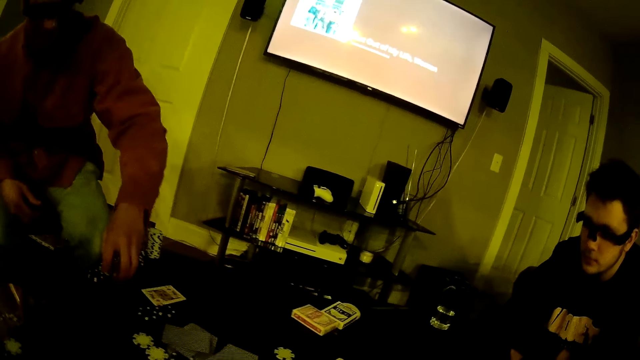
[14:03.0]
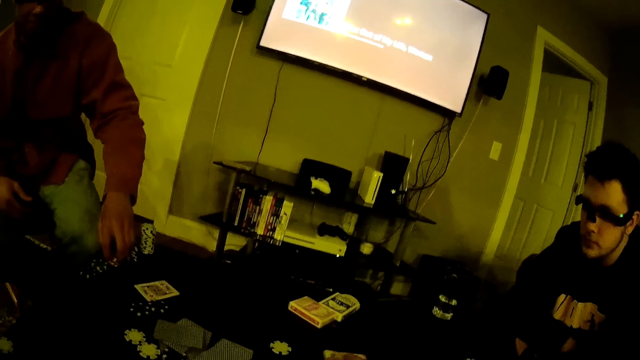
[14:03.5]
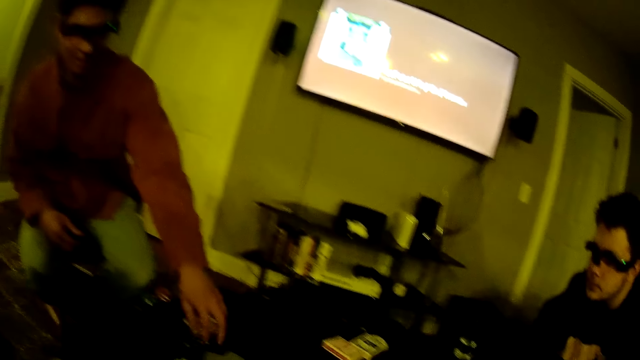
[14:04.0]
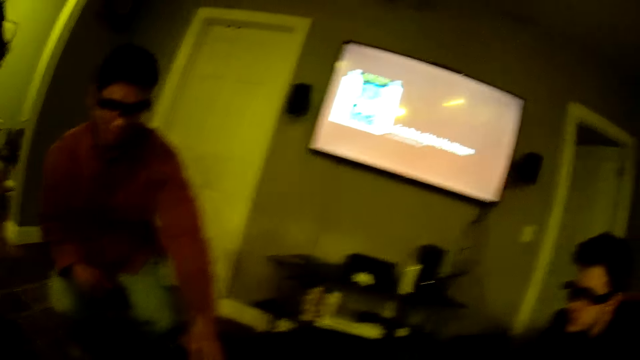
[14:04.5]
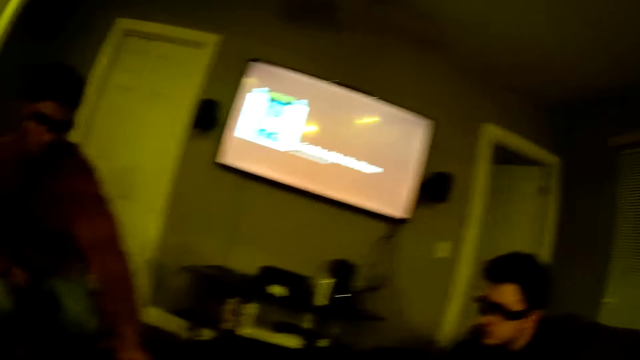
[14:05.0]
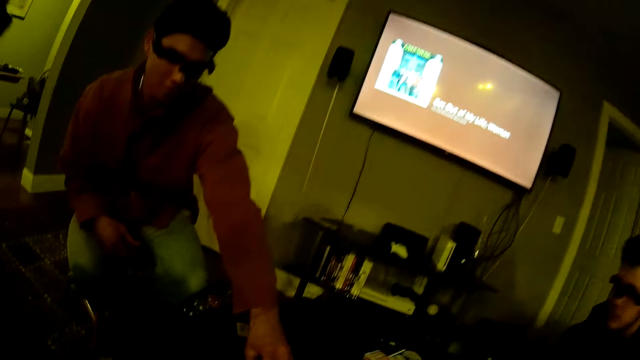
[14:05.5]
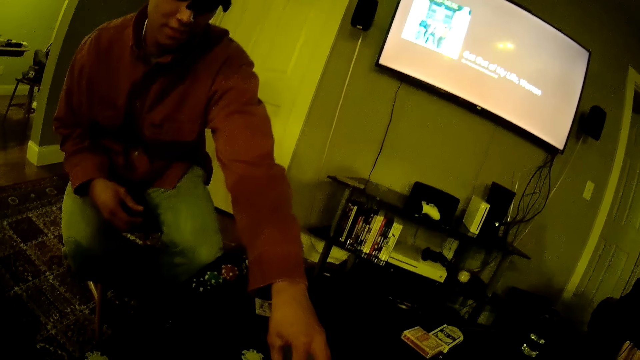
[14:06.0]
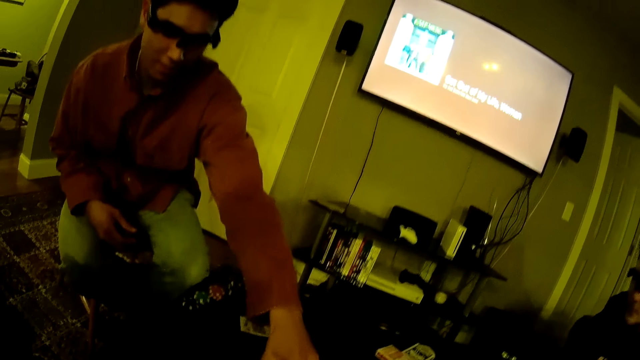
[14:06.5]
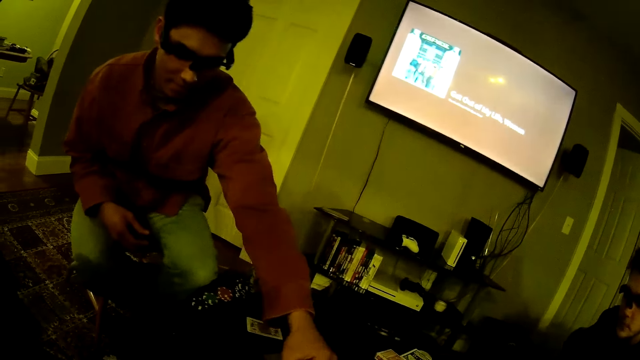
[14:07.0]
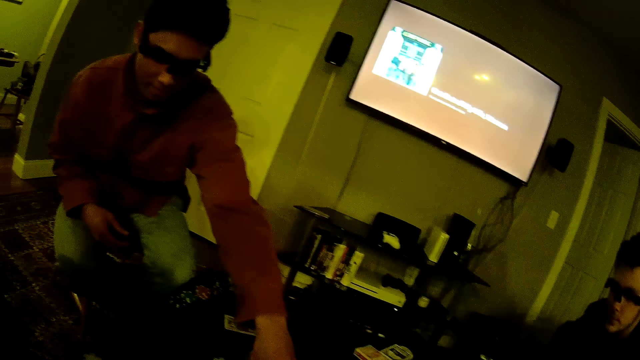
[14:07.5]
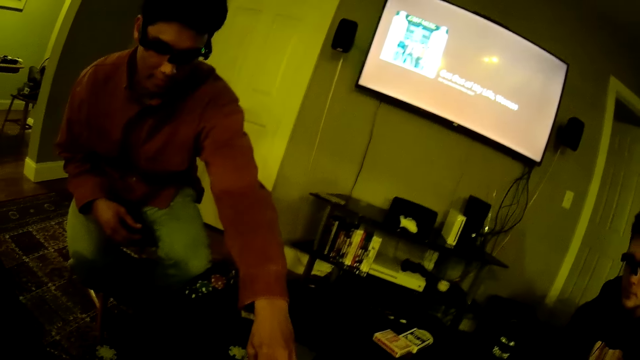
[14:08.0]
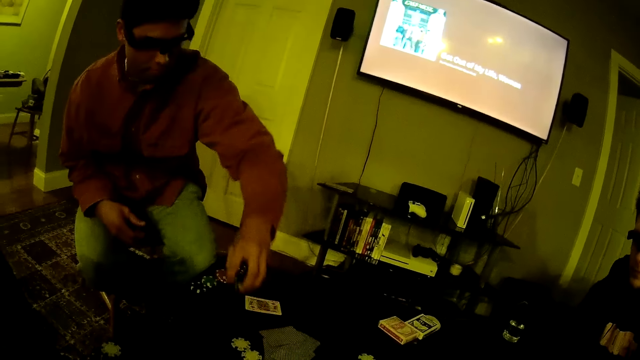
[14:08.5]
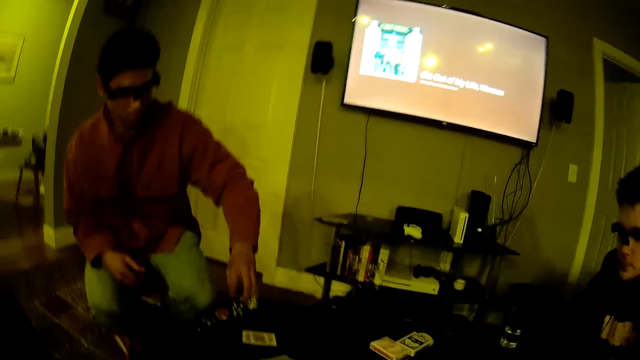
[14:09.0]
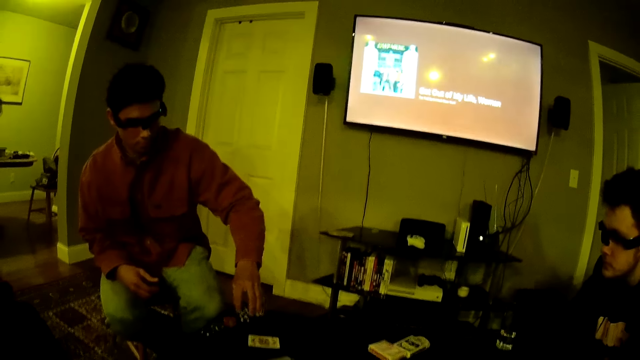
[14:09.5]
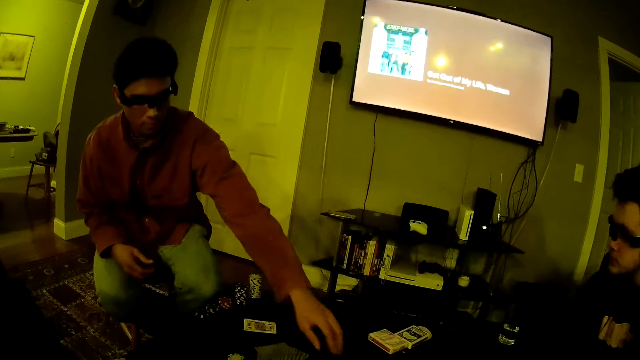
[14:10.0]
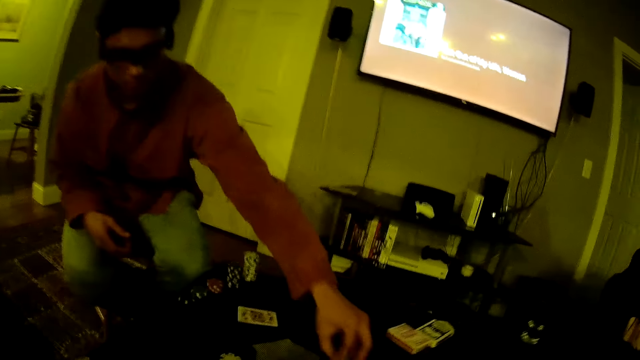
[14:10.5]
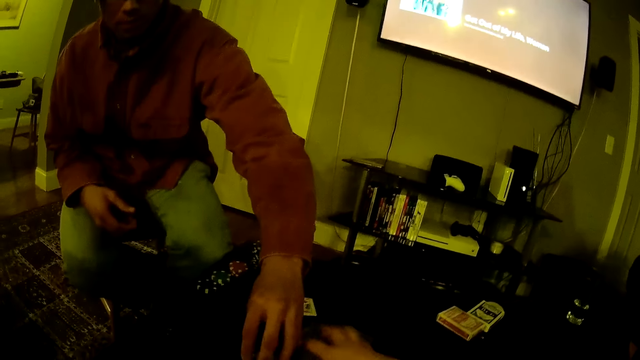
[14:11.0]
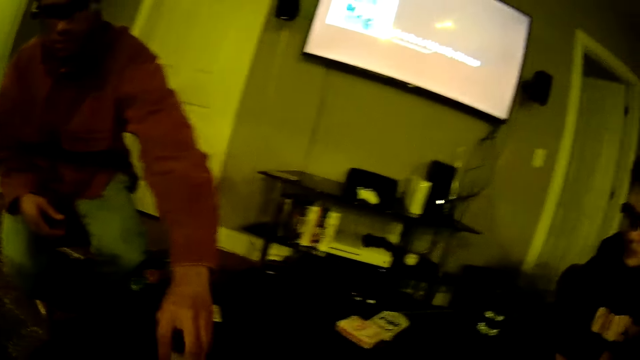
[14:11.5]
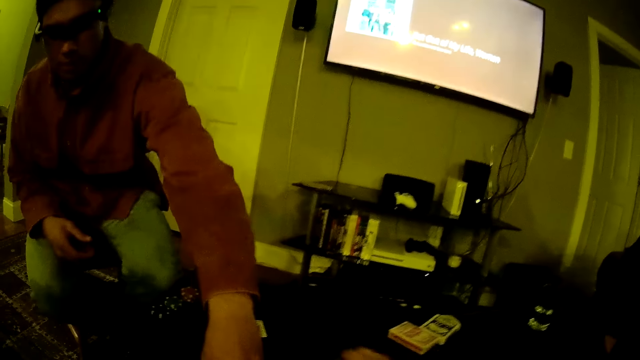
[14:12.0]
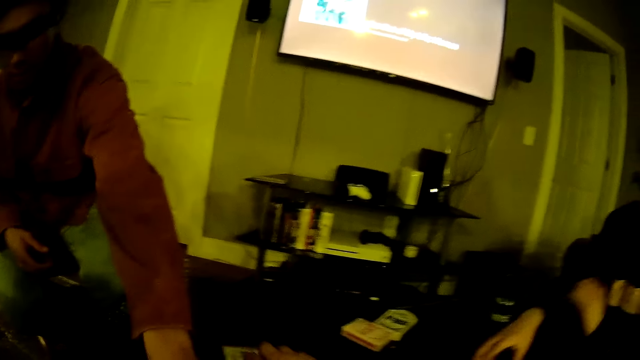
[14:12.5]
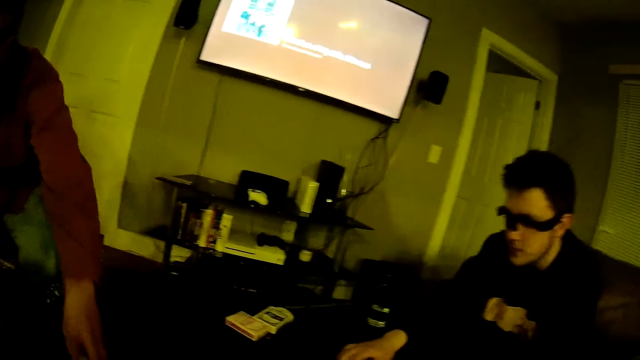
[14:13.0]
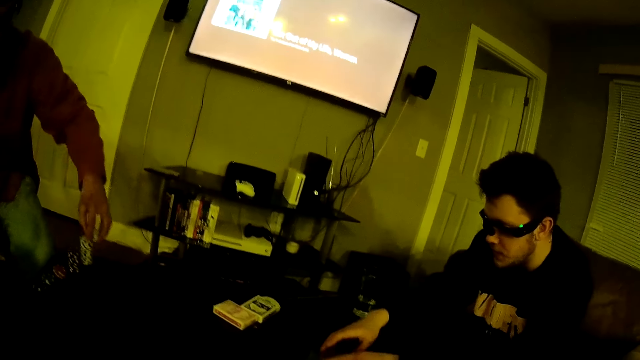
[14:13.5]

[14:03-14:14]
A man drops a casino token on the table. The man collects the casino tokens. The man arranges the casino tokens on the table. The camera wearer talks with the guys at the table. He picks a card from the table with his right hand. He takes the casino tokens.

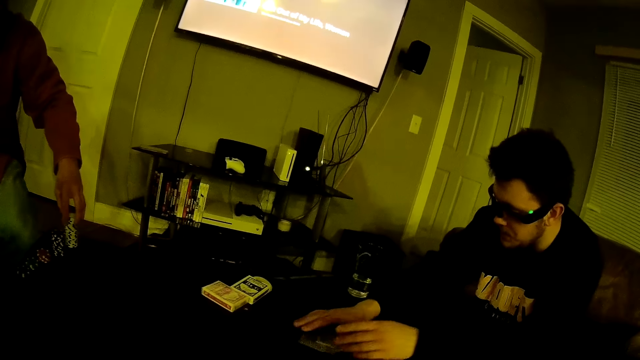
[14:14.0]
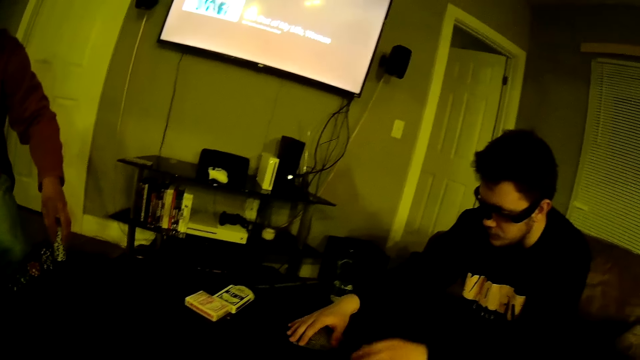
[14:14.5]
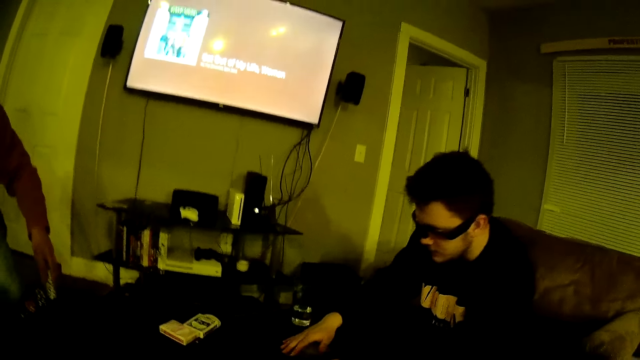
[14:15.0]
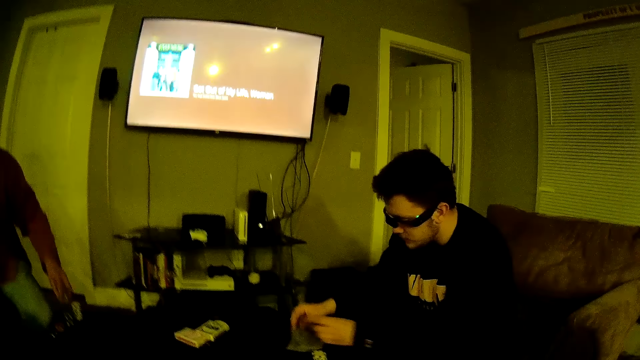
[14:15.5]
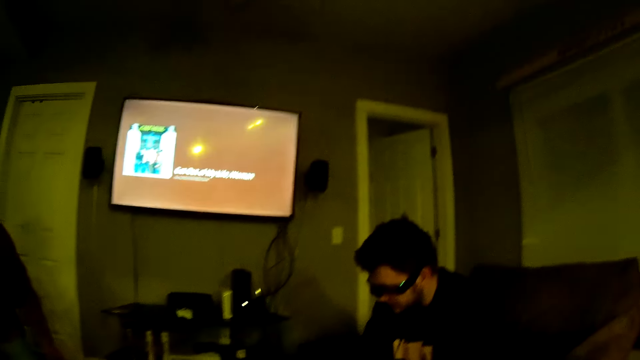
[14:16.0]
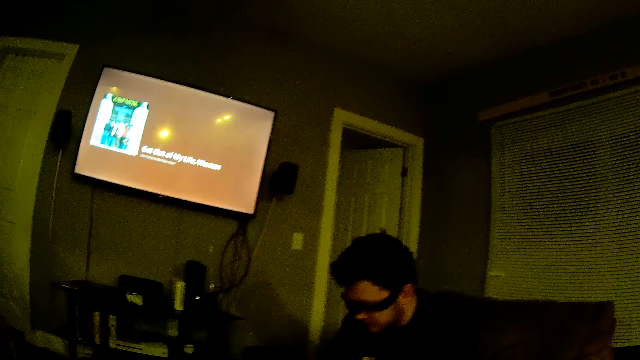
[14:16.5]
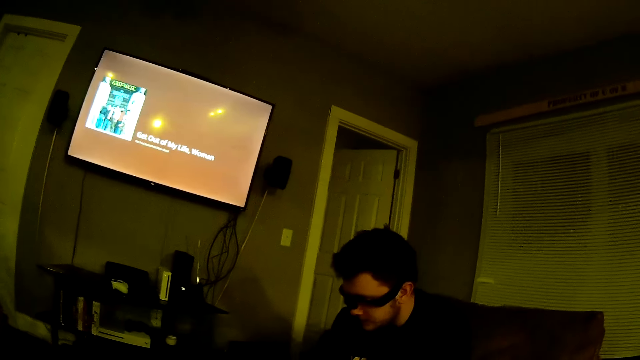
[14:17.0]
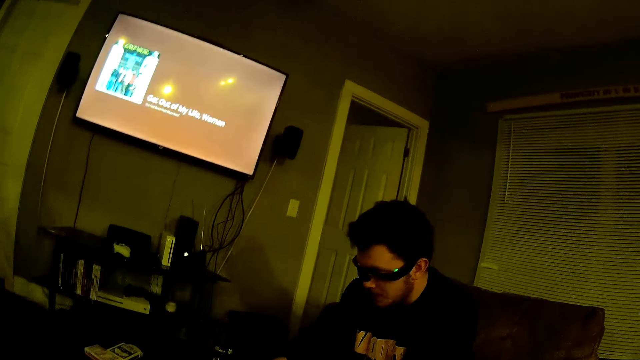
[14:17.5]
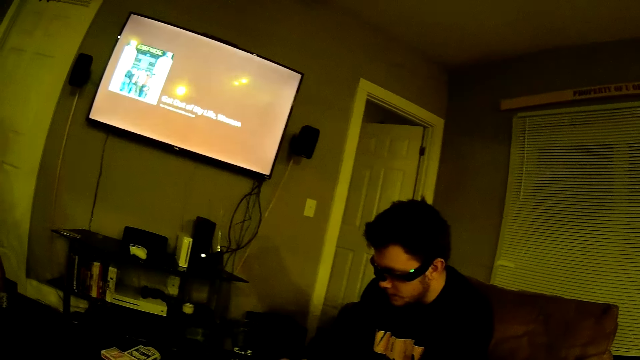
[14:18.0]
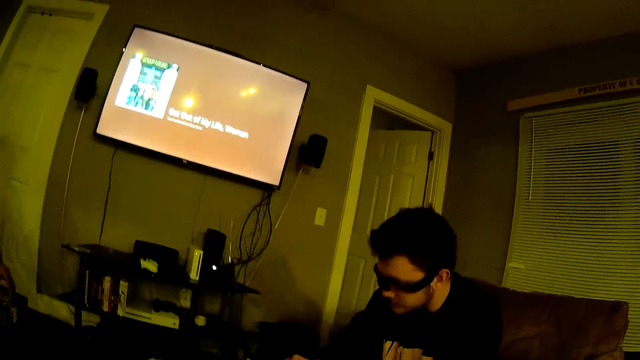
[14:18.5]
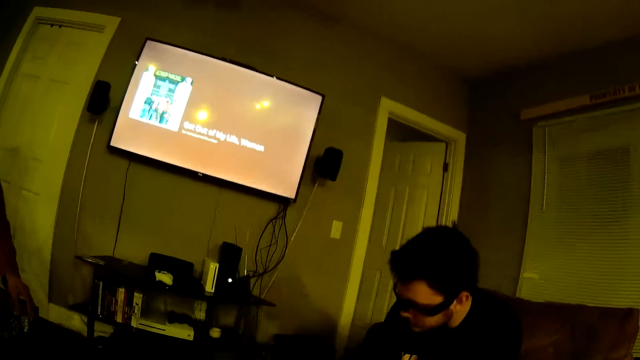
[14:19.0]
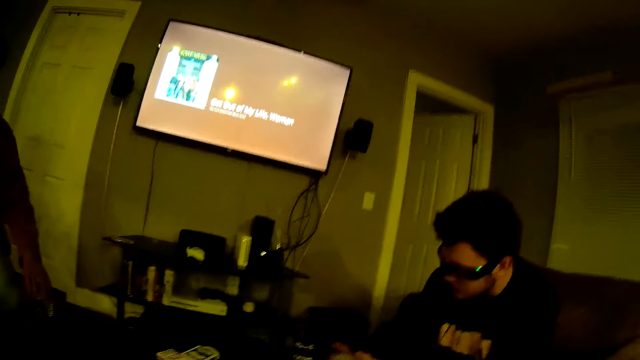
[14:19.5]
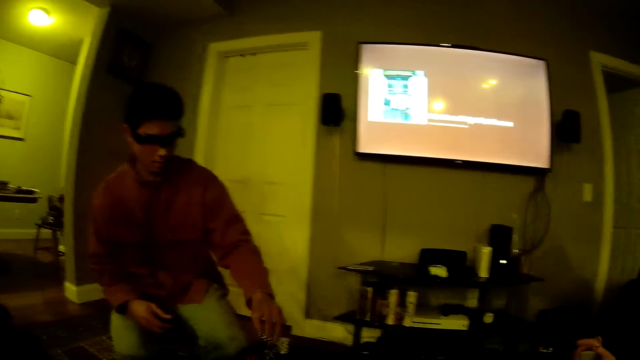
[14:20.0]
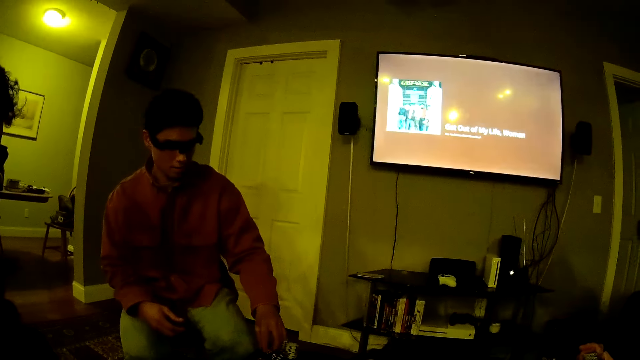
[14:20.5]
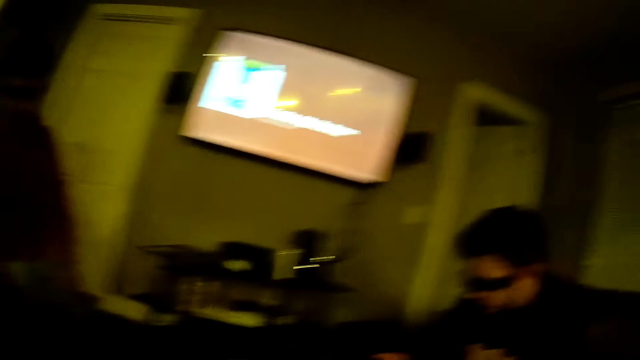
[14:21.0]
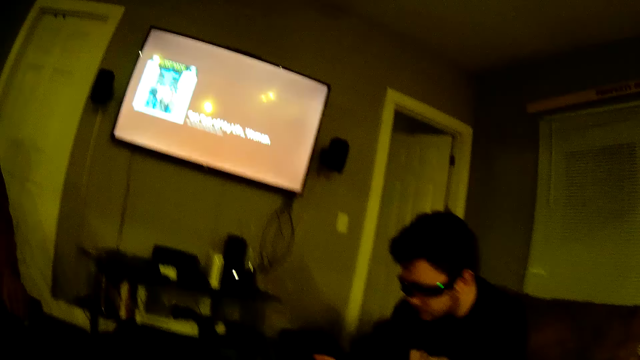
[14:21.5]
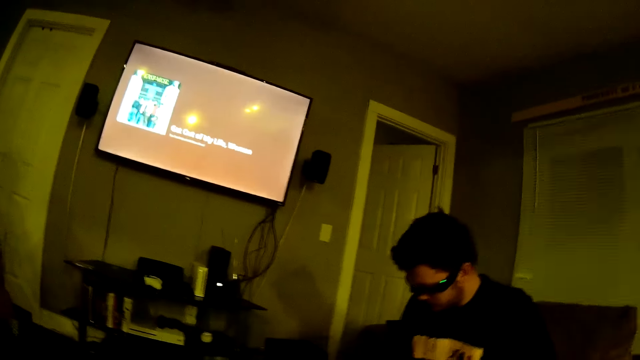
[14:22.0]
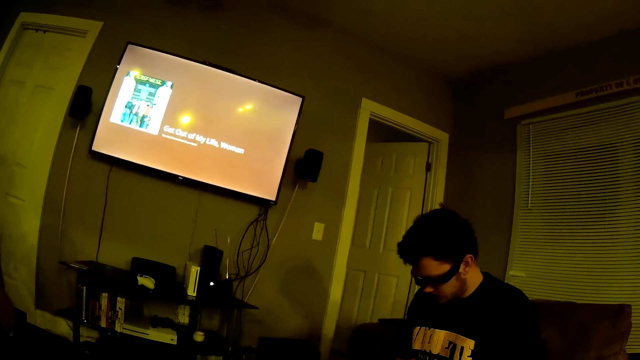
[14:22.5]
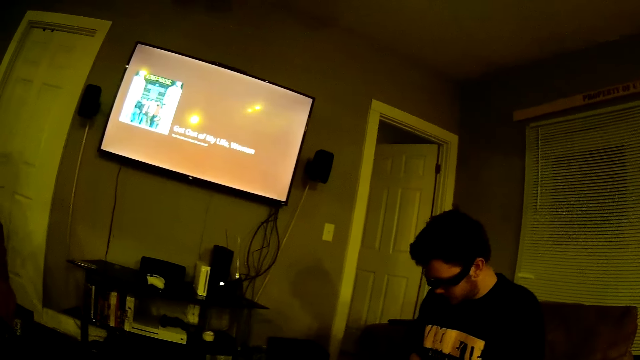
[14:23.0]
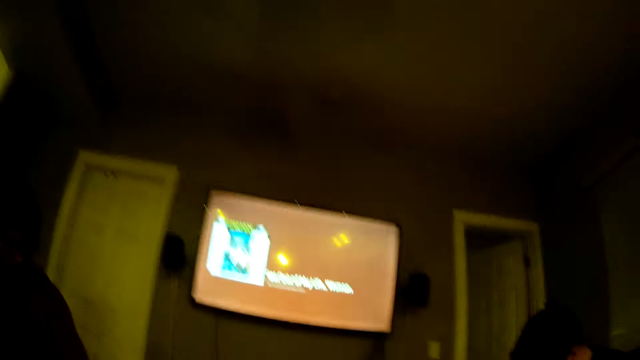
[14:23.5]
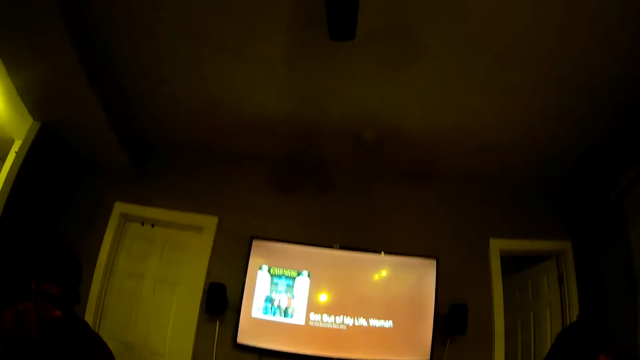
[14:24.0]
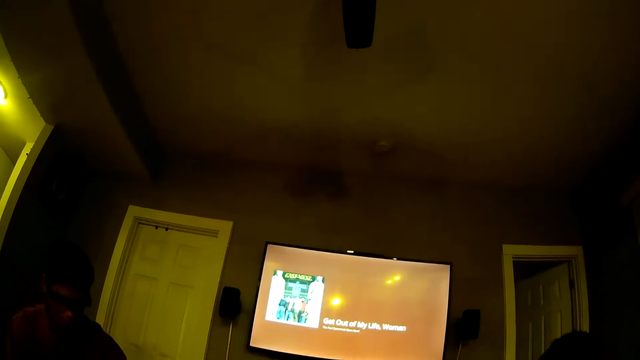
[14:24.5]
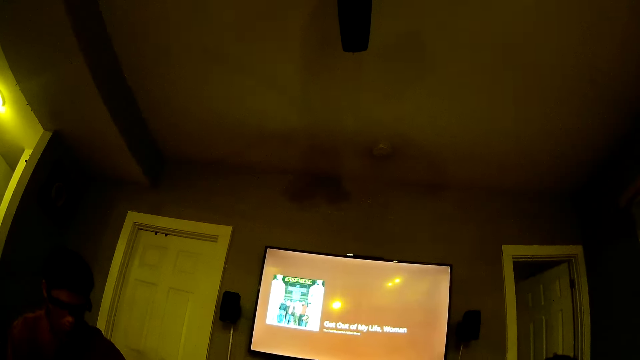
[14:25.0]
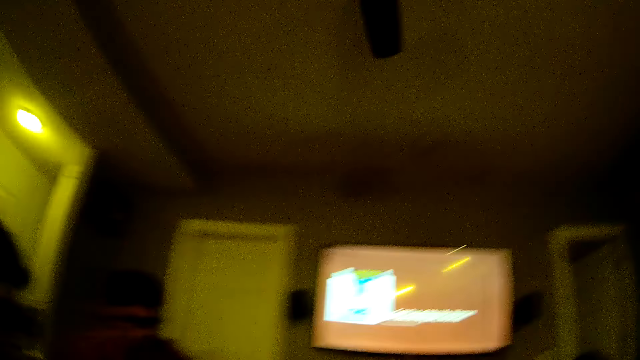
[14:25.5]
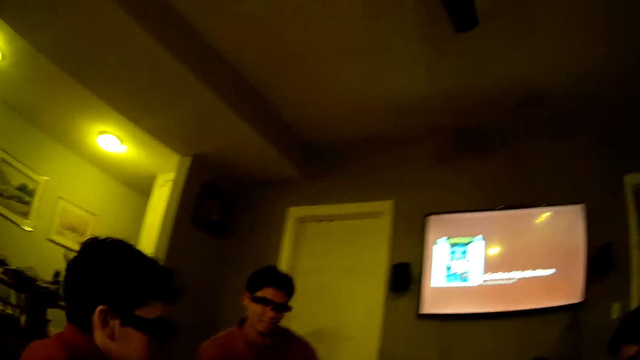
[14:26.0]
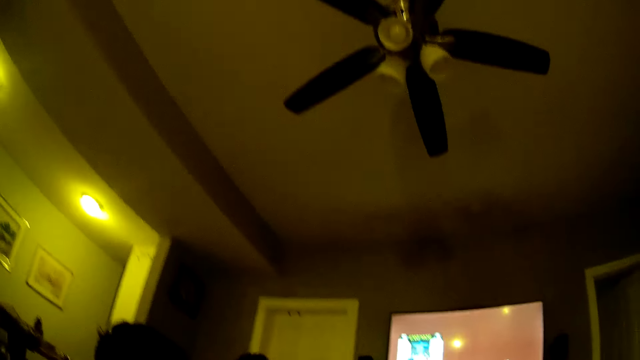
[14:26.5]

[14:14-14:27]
A man picks a card from the table with his right hand. Another man arranges casino tokens on the table. The camera wearer talks to another man. They talk with the guys at the table. They look at the television.
